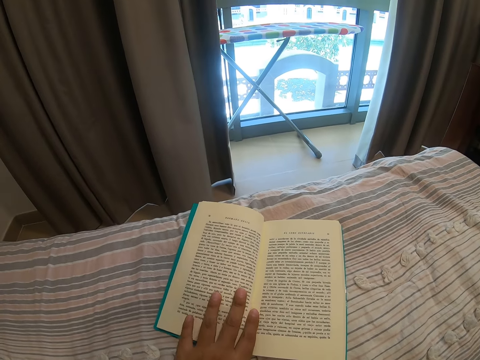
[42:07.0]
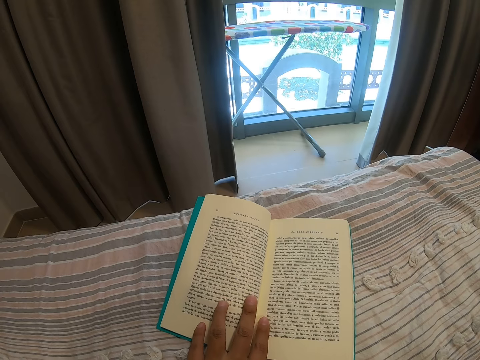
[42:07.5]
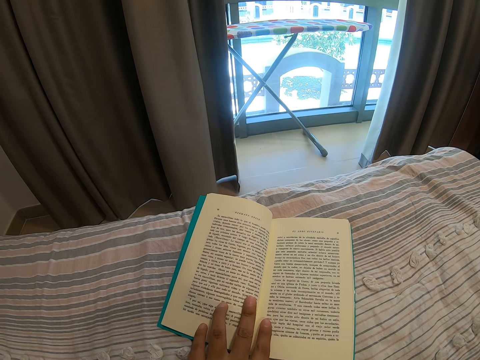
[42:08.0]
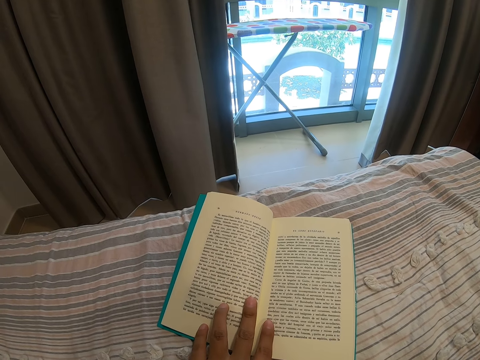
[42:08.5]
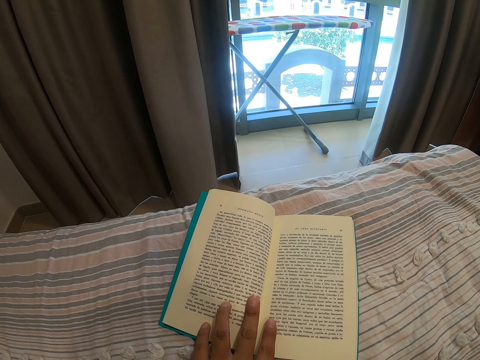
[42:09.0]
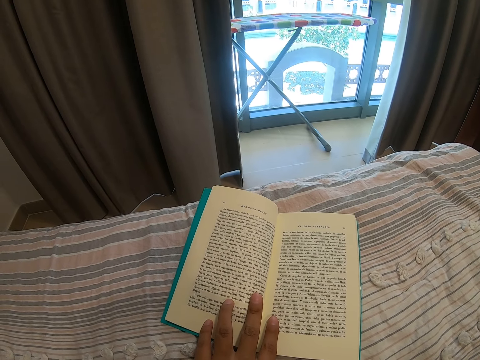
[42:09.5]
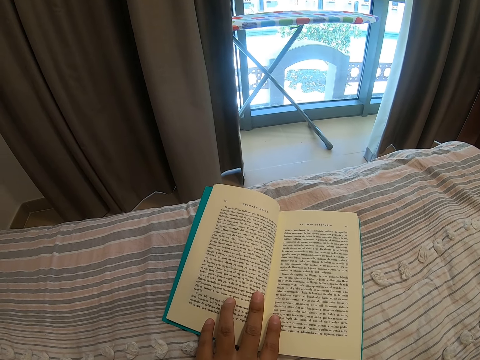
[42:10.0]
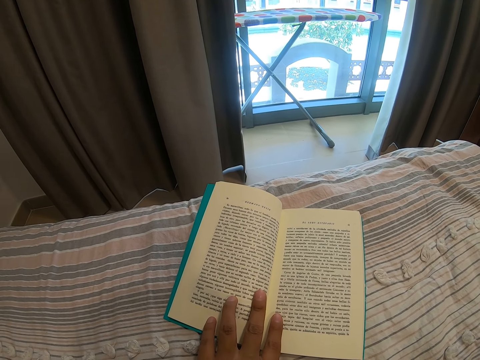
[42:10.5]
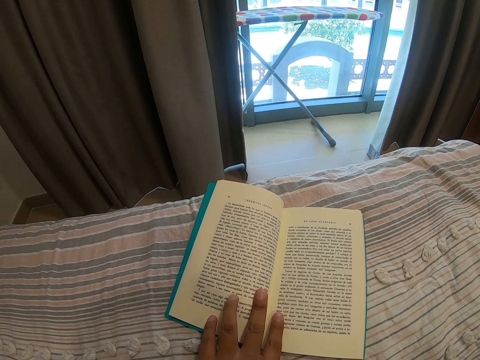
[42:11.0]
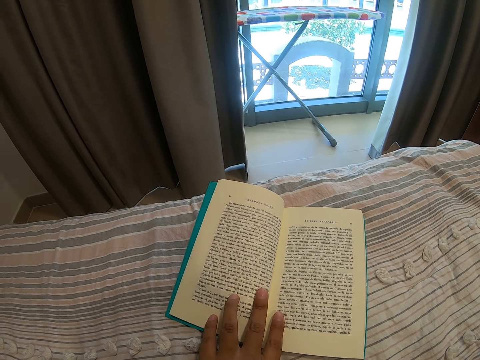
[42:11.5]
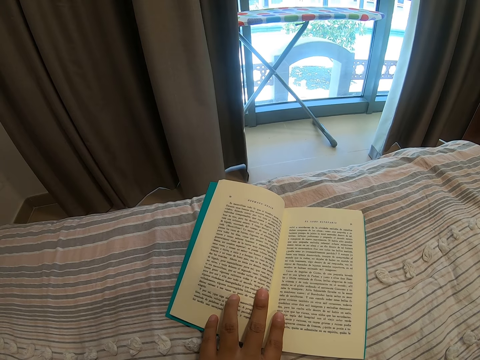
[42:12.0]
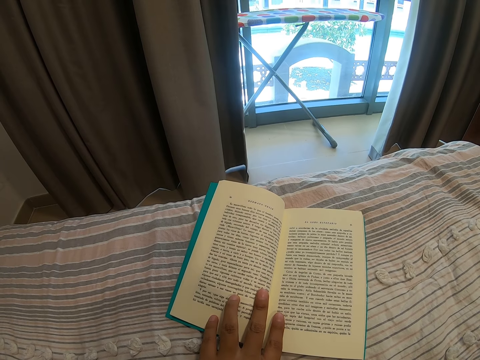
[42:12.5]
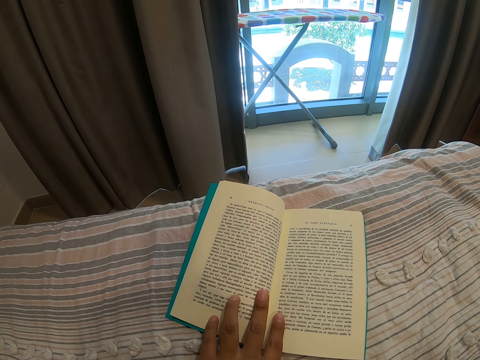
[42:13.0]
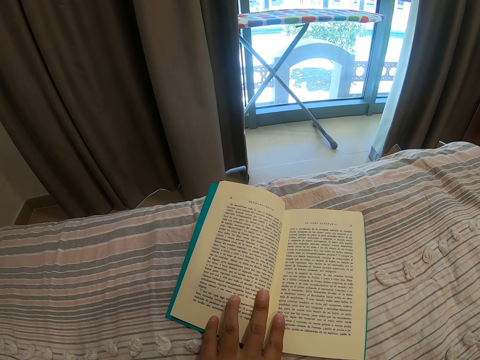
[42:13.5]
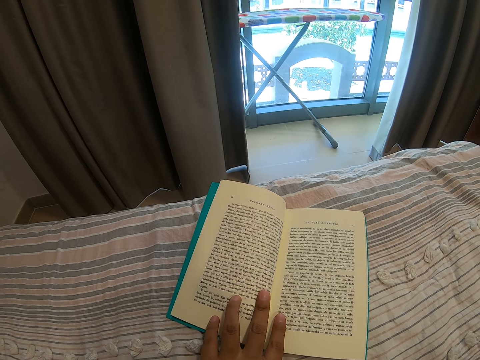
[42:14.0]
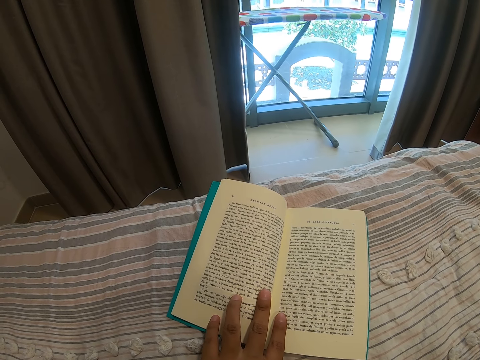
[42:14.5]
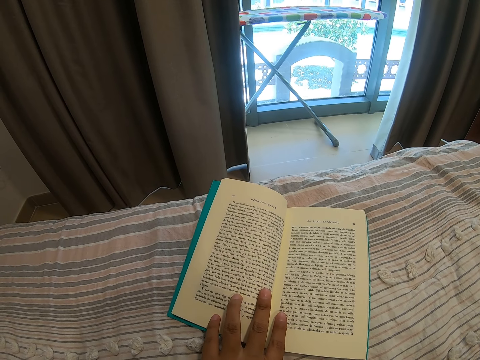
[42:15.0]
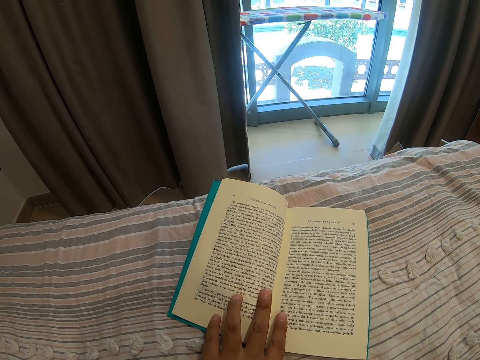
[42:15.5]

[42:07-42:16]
The camera wearer places a hand on the book page. They read the book.

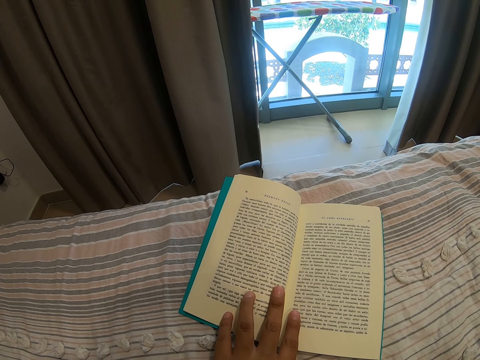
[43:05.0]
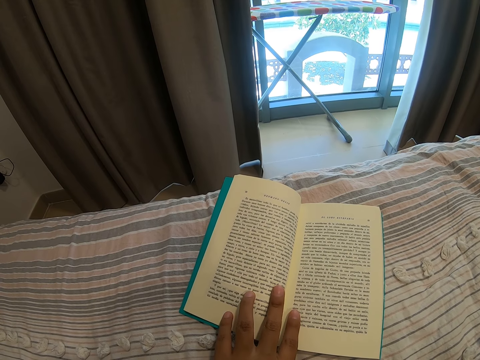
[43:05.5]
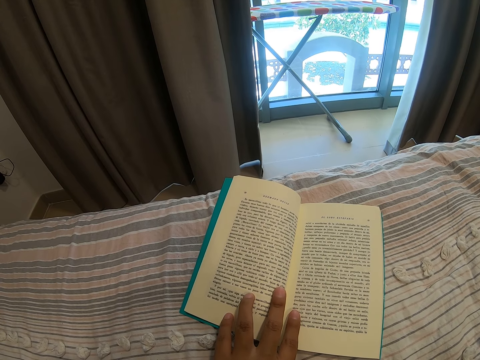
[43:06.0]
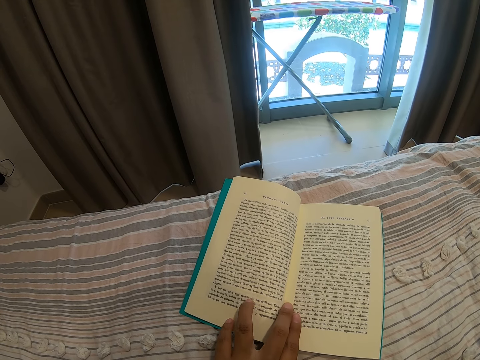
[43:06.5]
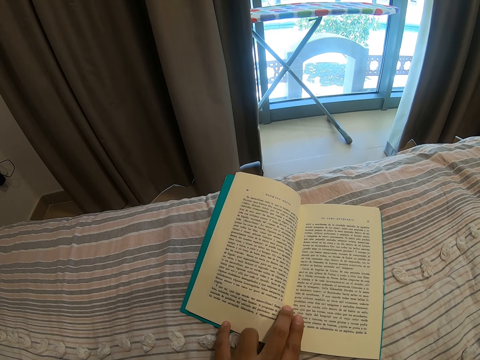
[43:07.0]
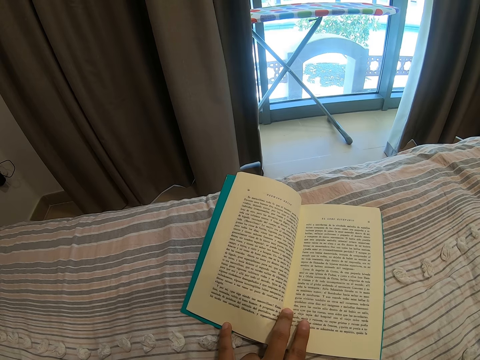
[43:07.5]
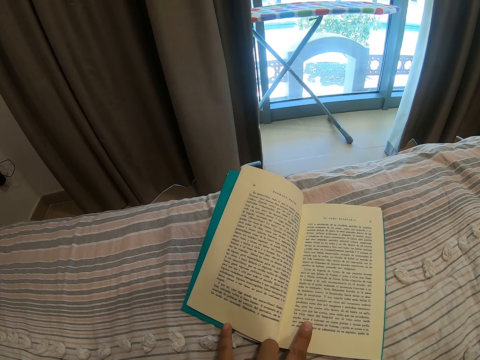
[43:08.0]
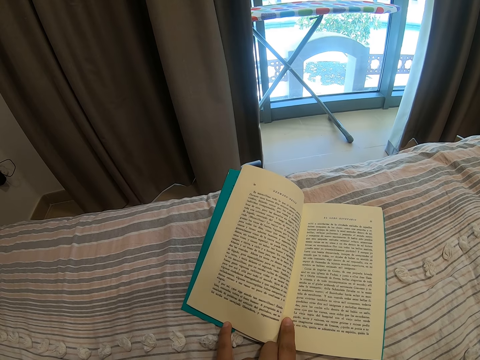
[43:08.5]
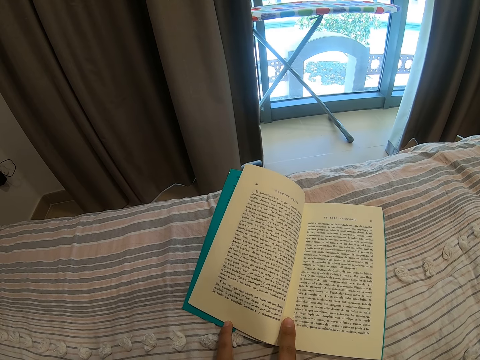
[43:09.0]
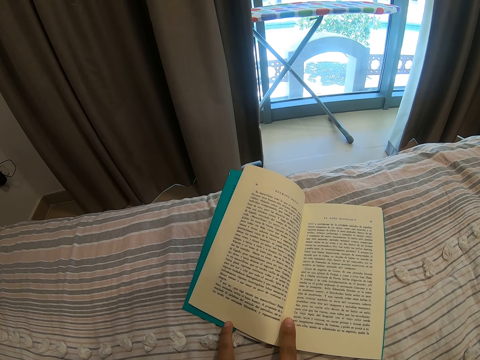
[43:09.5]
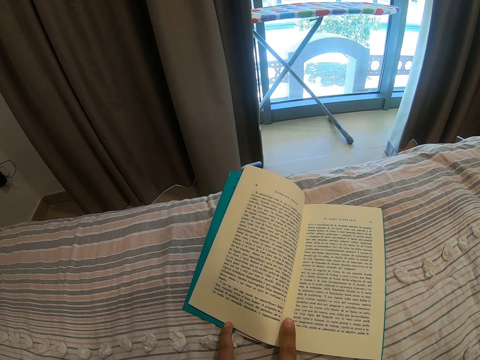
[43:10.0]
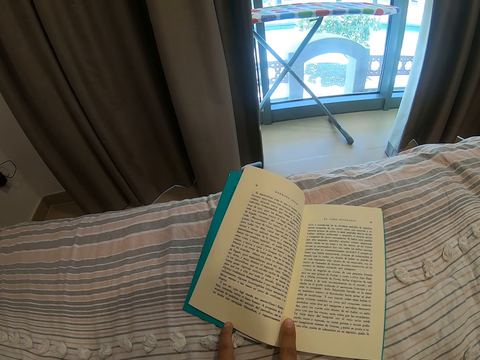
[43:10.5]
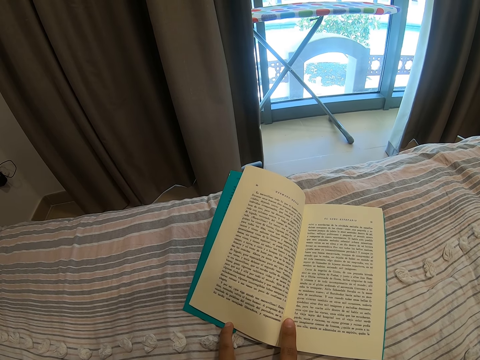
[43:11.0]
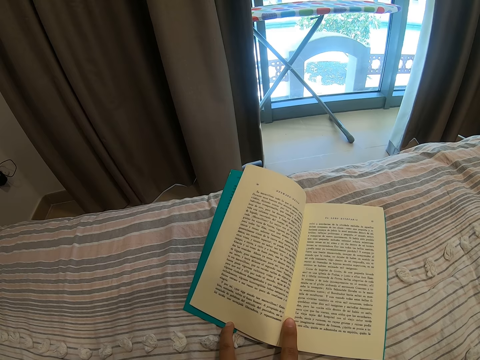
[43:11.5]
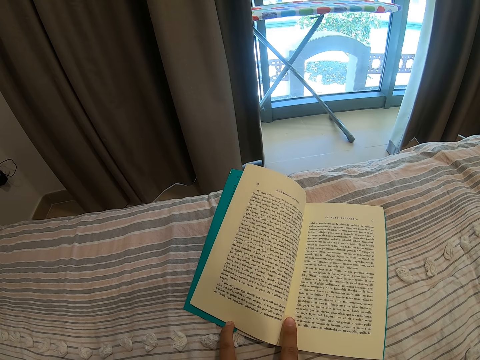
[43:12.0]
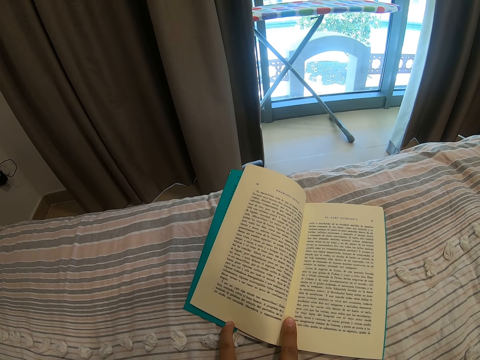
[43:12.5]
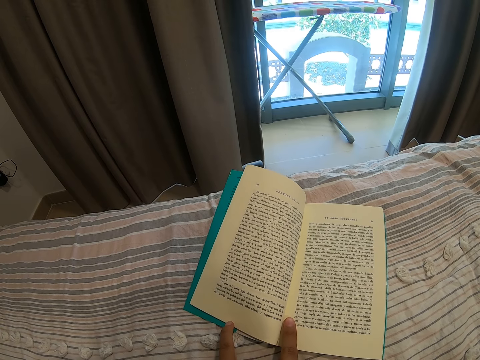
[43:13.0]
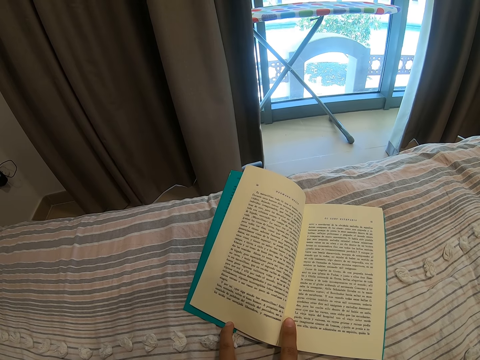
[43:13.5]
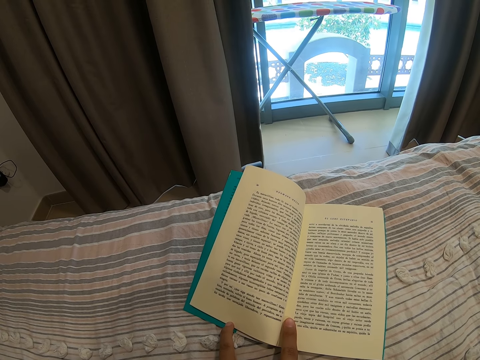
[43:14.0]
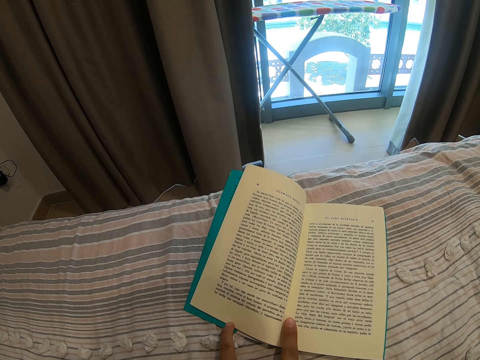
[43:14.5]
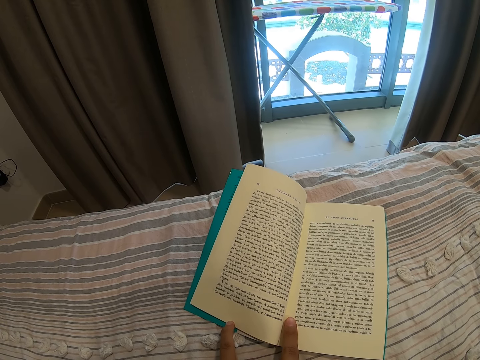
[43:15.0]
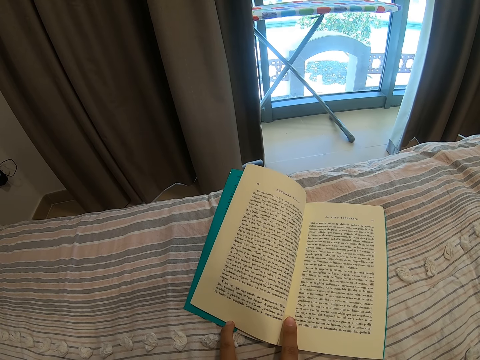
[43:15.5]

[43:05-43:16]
The camera wearer moves fingers around the book page. She removes a finger out of the book page. She touches the book page with three fingers. She removes a finger out of the book page. She moves a finger around the book page. She moves her left hand on the book. She holds the book page with two fingers. She reads the book.

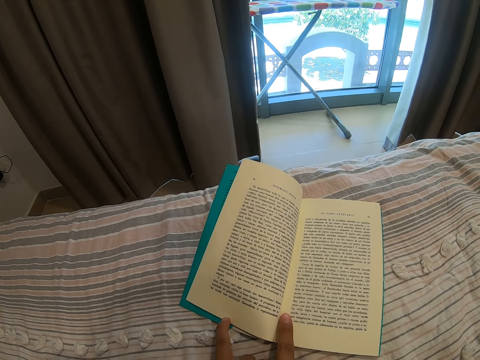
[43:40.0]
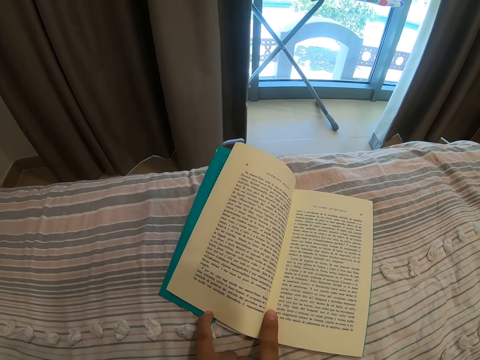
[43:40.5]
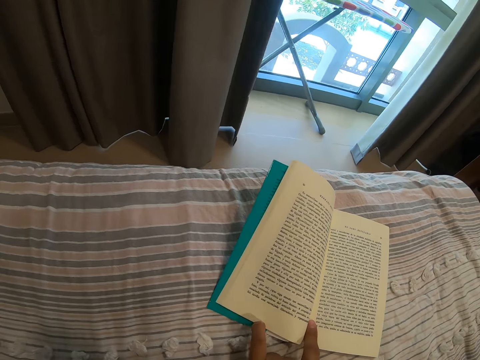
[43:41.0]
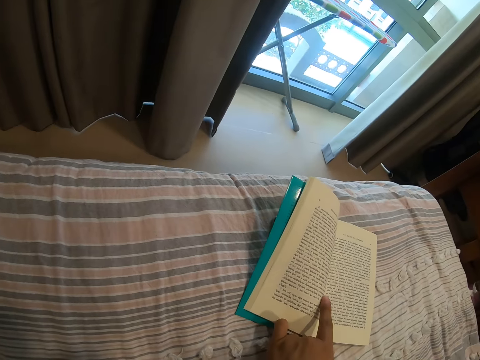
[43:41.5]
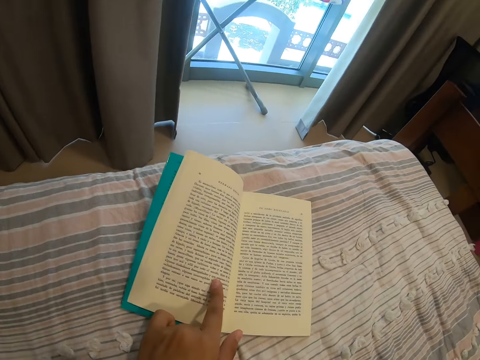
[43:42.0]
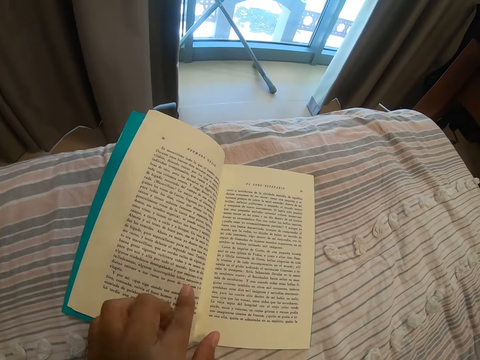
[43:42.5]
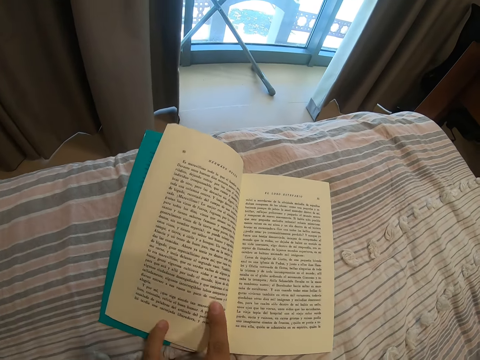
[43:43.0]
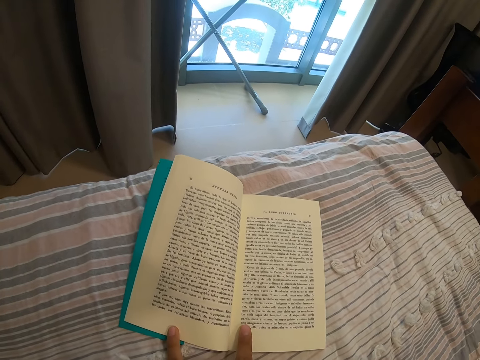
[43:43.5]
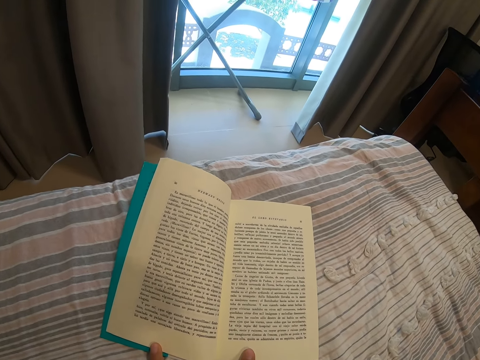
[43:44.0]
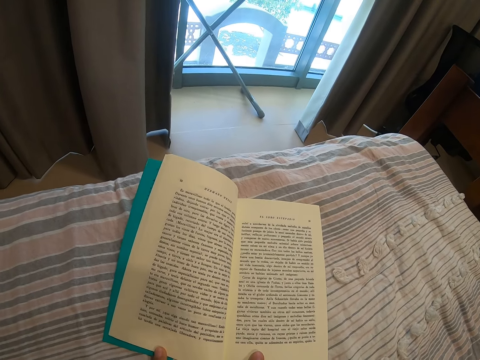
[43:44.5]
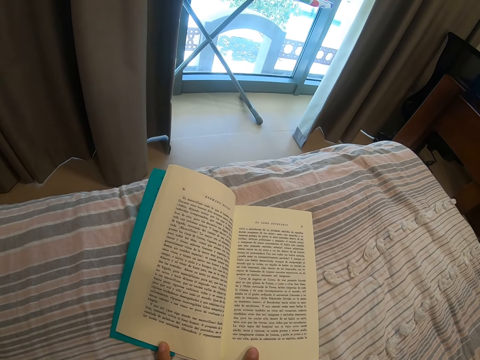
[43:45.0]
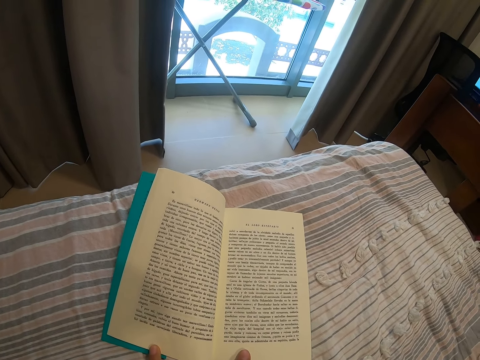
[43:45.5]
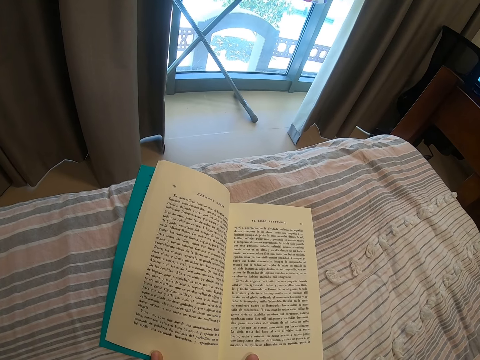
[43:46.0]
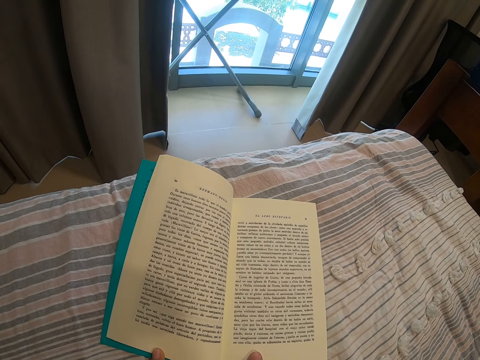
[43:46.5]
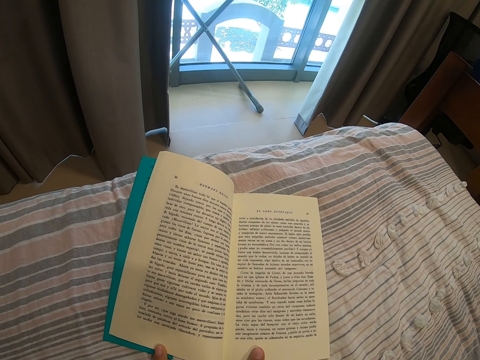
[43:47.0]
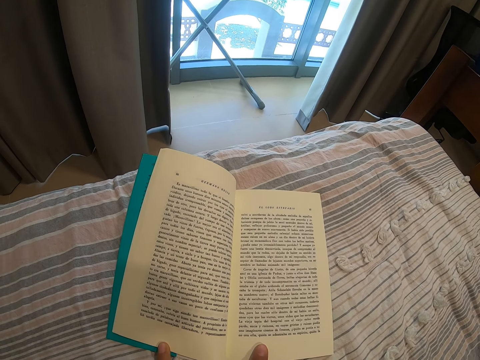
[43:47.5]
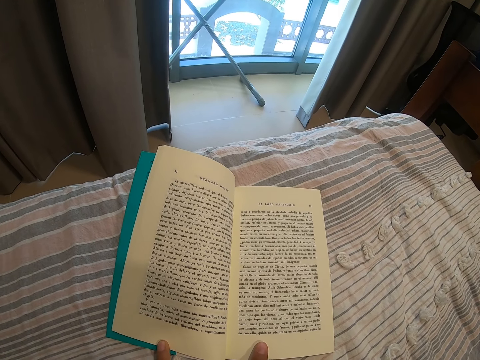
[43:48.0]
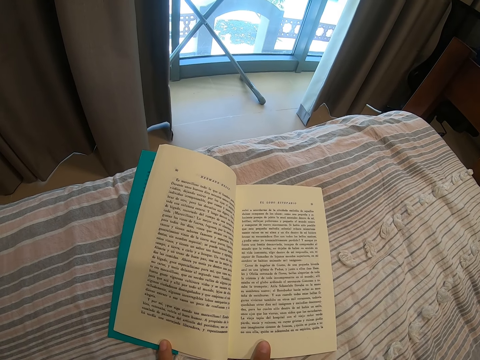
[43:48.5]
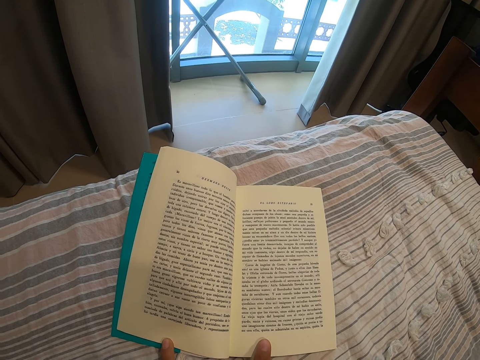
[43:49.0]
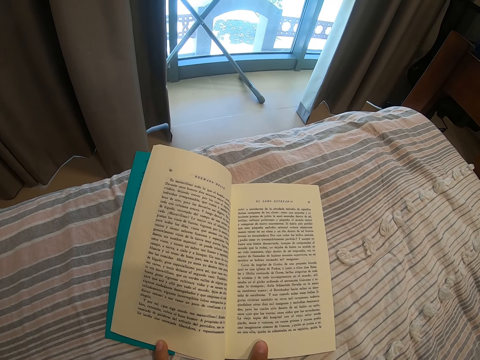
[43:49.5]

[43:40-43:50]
The camera wearer moves fingers around the book page. She moves her left hand on the book. She unfolds two fingers on the book page. She folds two fingers out of the book page. She moves the fingers on the book page. She reads the book.
